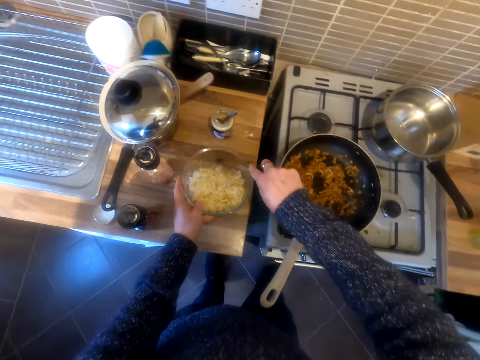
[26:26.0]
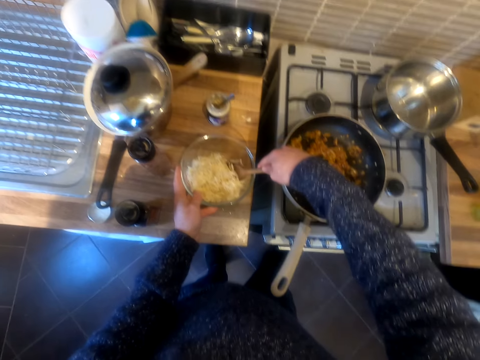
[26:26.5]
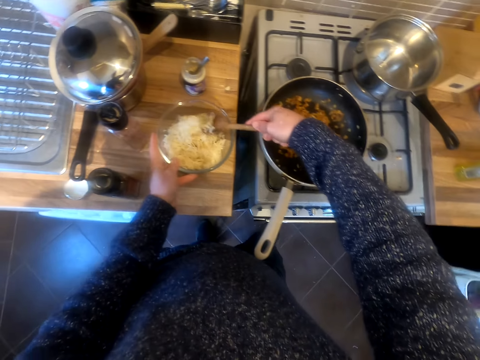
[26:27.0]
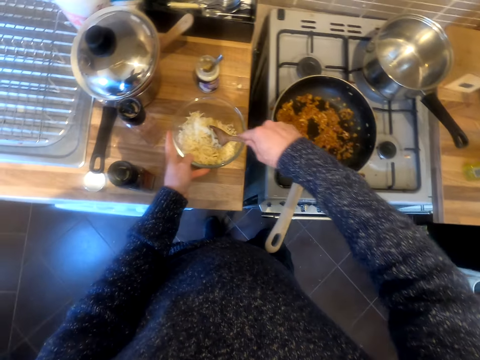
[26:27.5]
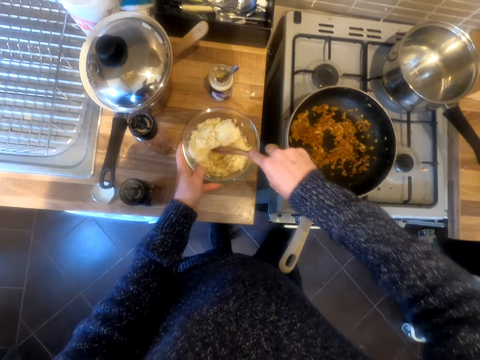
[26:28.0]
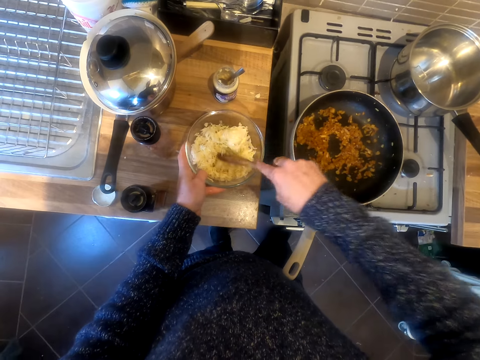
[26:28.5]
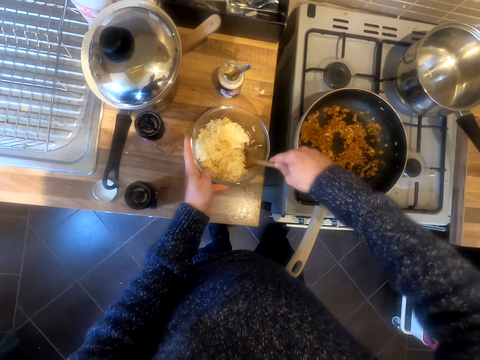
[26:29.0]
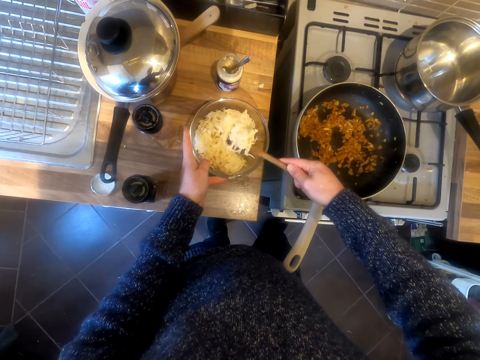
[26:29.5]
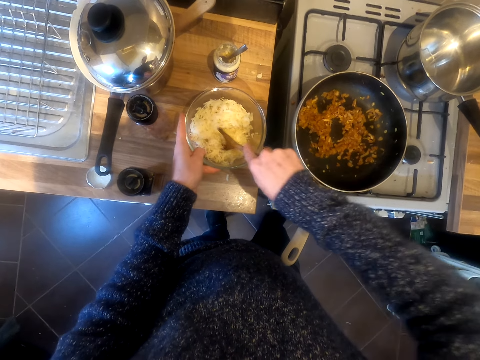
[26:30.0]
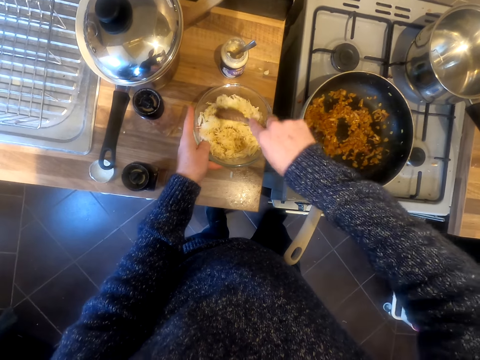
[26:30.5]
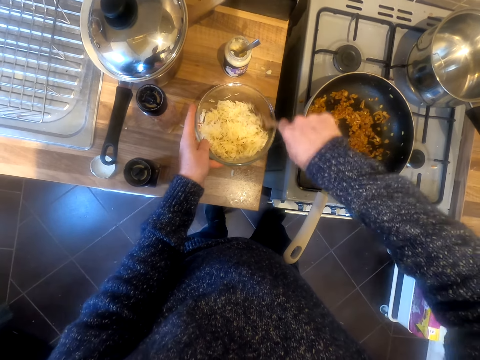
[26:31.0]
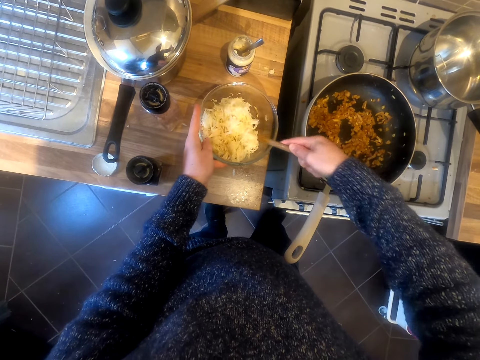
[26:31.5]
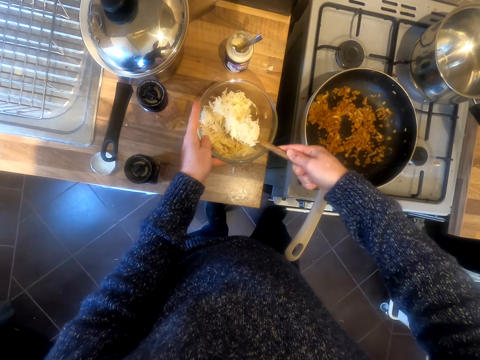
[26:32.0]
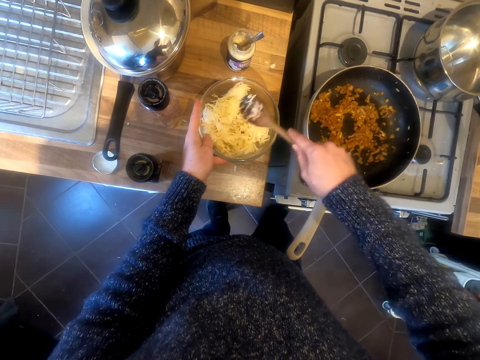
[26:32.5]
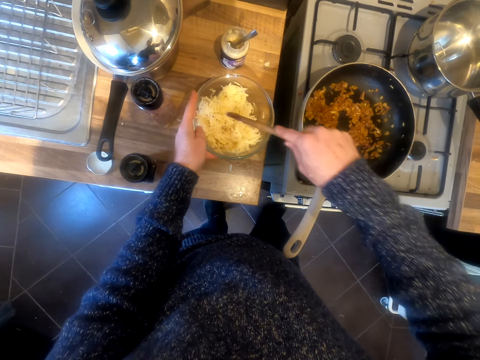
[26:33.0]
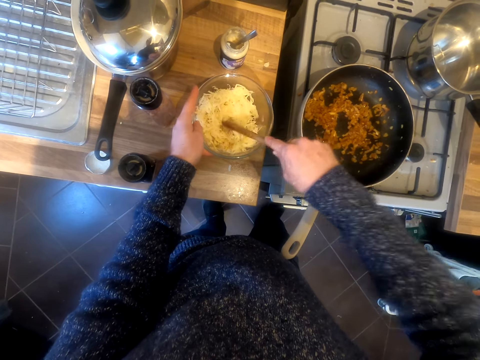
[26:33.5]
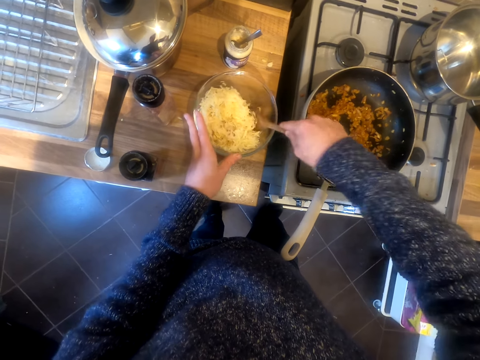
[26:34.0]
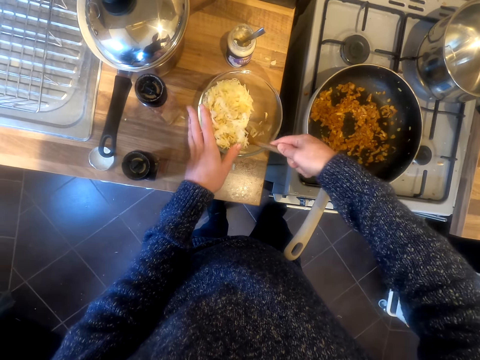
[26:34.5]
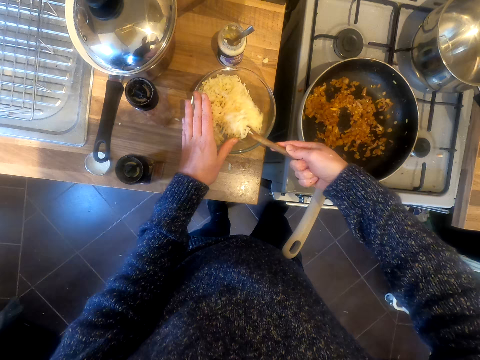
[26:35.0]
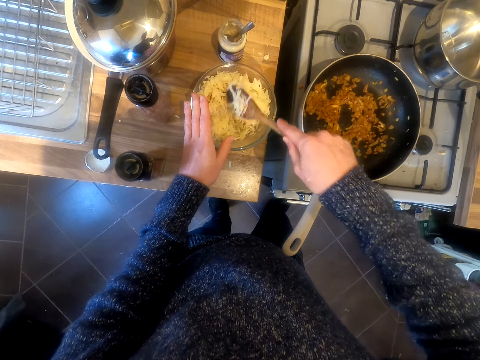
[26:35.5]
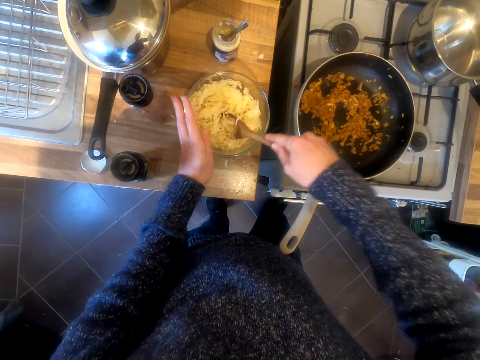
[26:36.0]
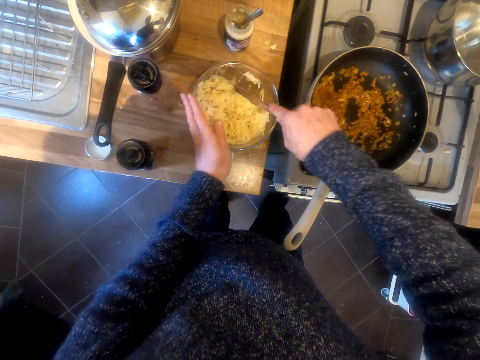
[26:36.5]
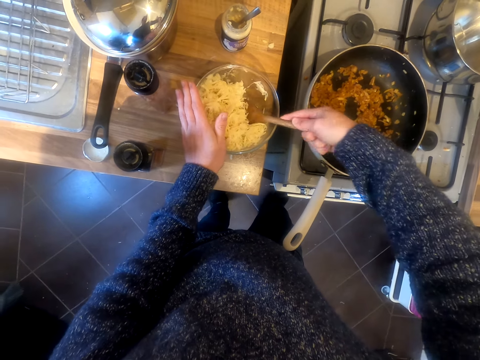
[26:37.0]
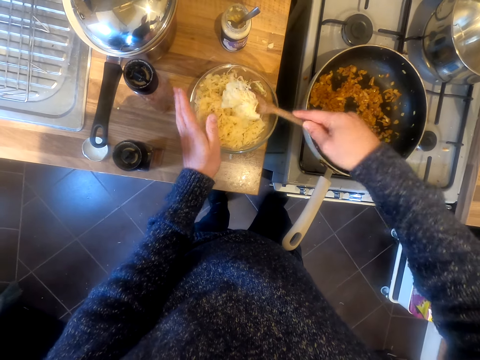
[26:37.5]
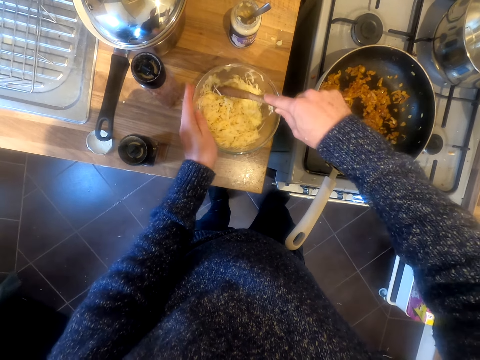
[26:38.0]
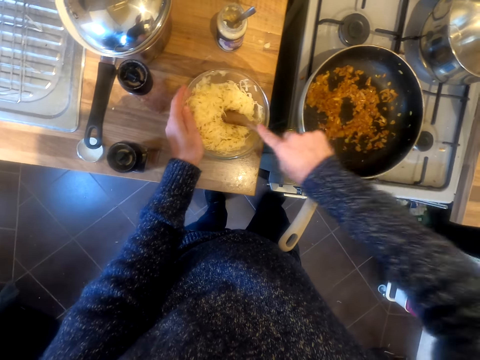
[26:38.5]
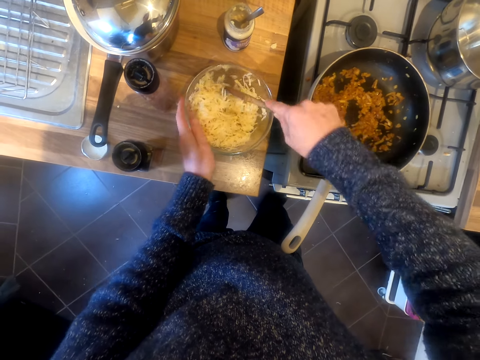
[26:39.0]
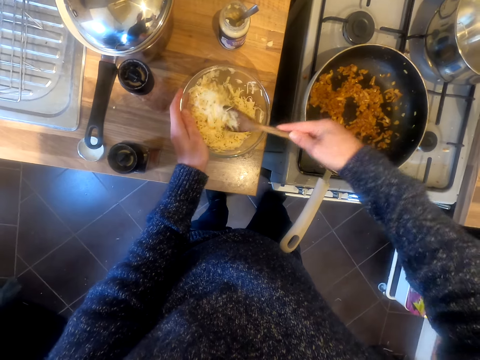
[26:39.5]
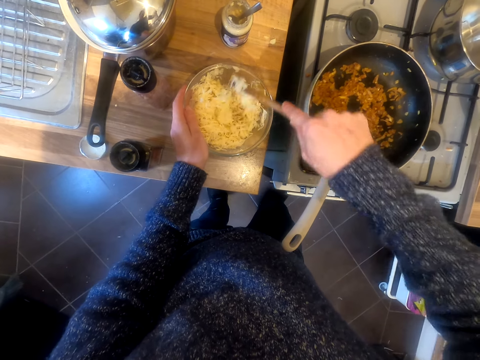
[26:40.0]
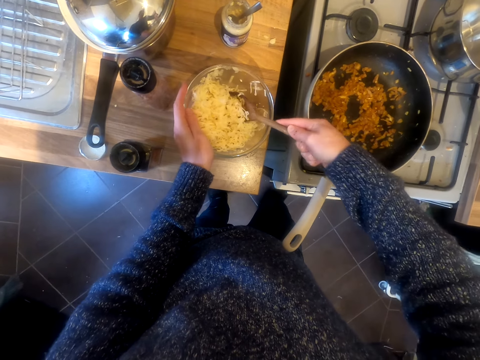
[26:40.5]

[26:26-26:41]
The camera wearer scoops food. They stir the food. They stir the food in the pot.

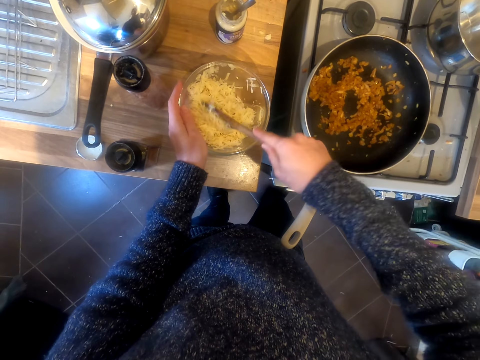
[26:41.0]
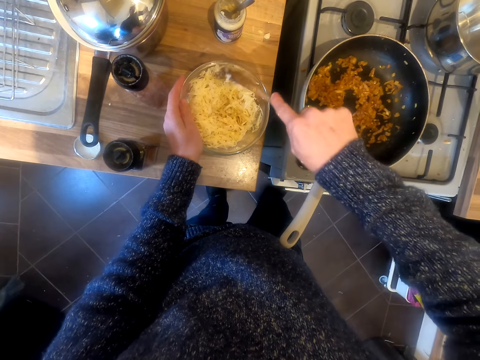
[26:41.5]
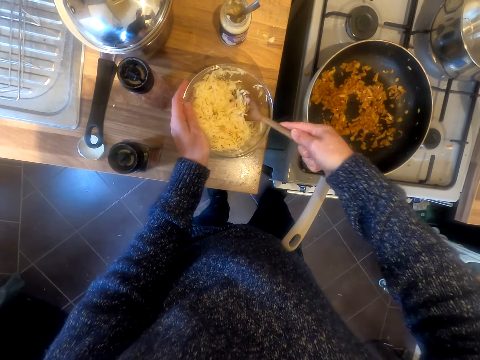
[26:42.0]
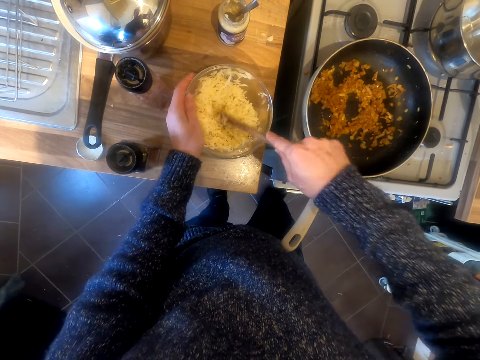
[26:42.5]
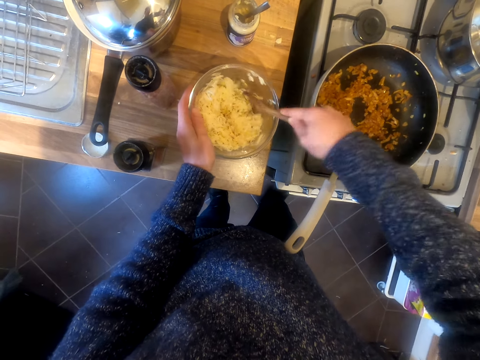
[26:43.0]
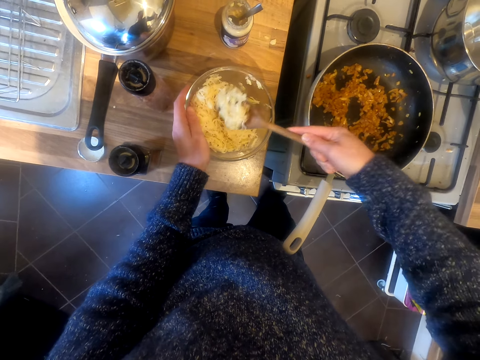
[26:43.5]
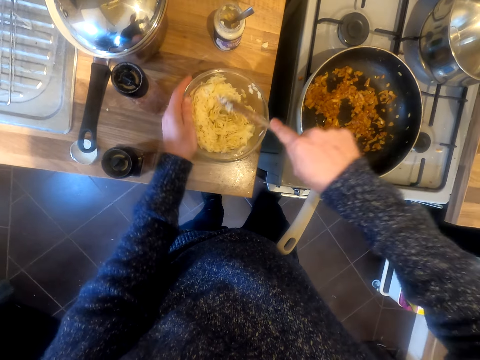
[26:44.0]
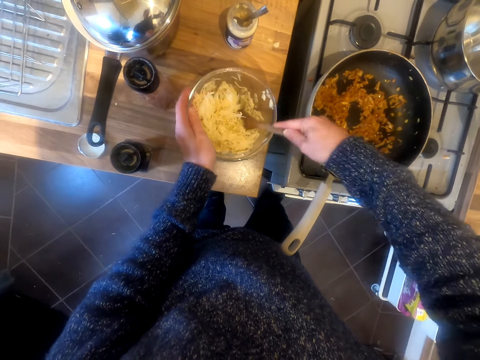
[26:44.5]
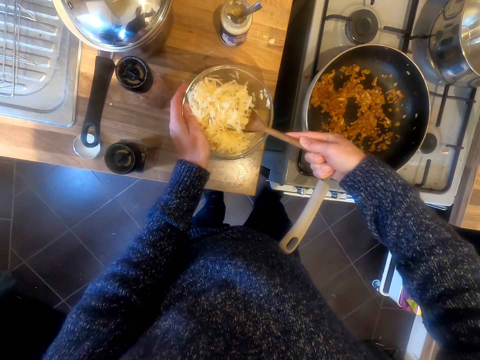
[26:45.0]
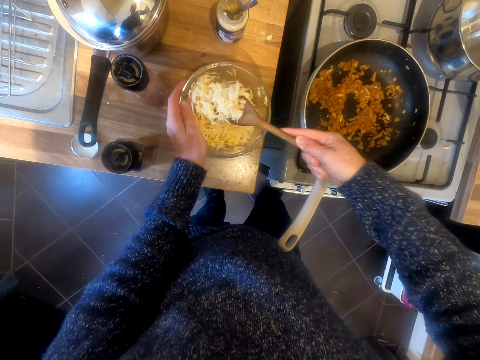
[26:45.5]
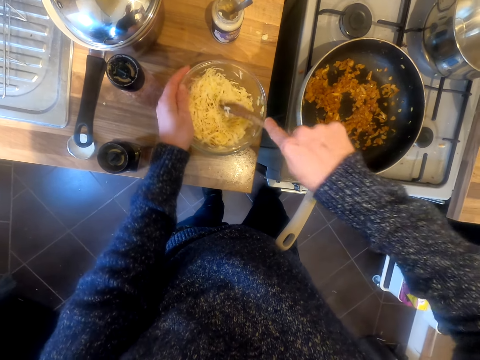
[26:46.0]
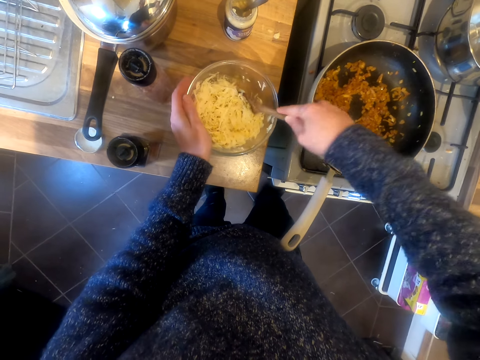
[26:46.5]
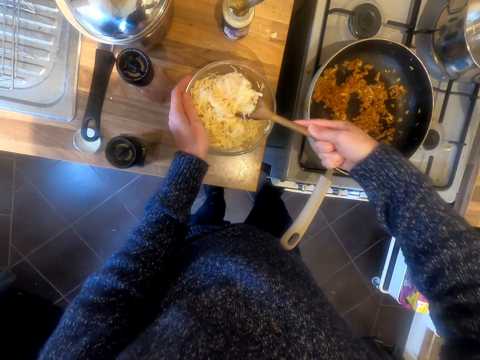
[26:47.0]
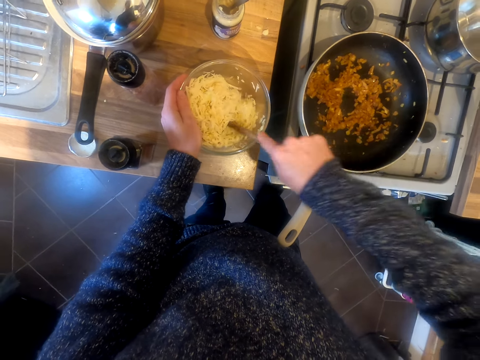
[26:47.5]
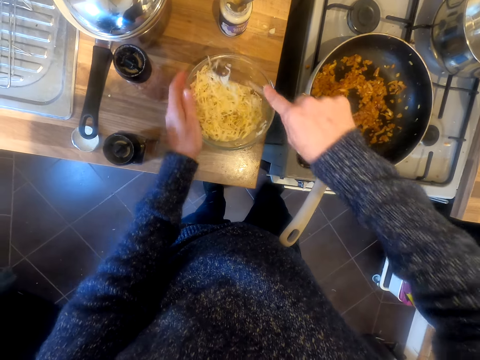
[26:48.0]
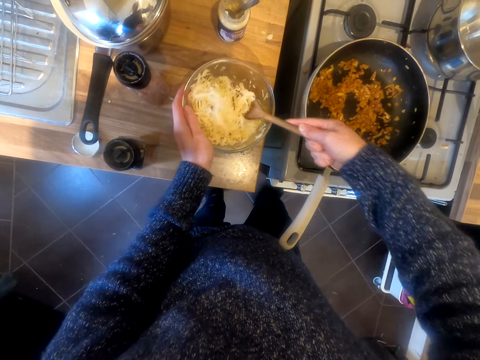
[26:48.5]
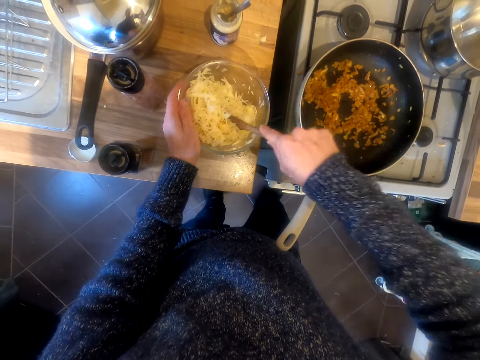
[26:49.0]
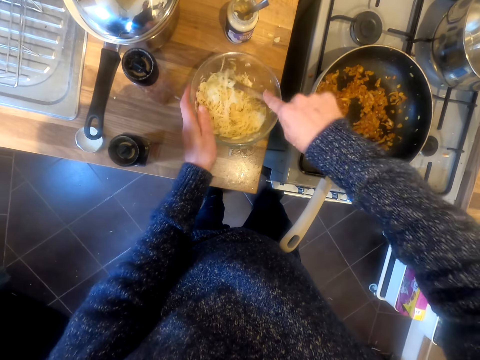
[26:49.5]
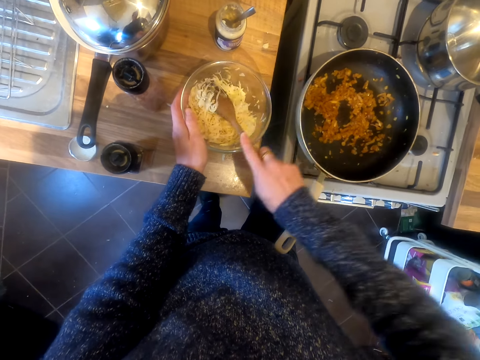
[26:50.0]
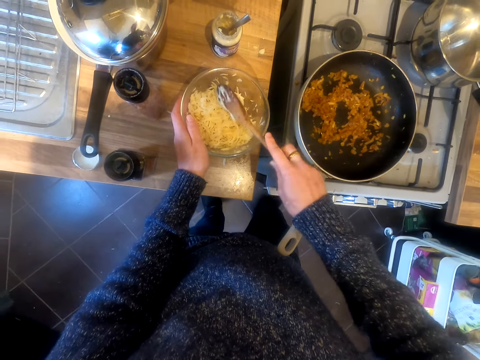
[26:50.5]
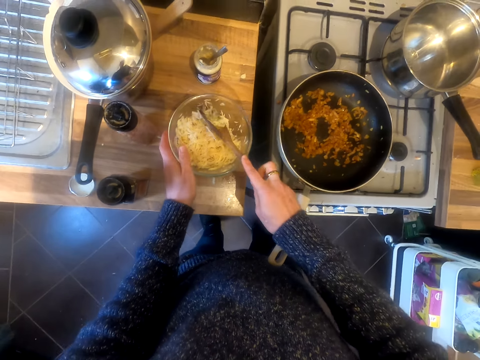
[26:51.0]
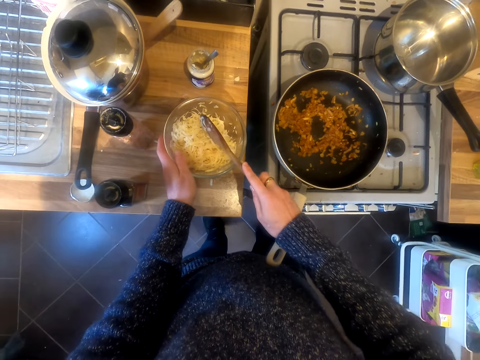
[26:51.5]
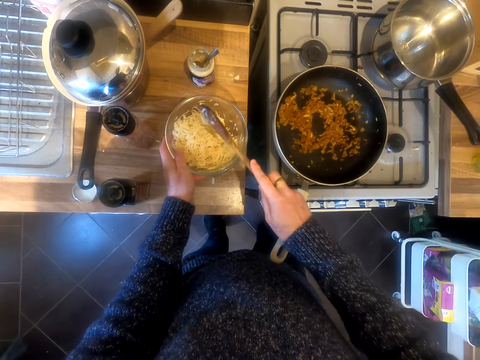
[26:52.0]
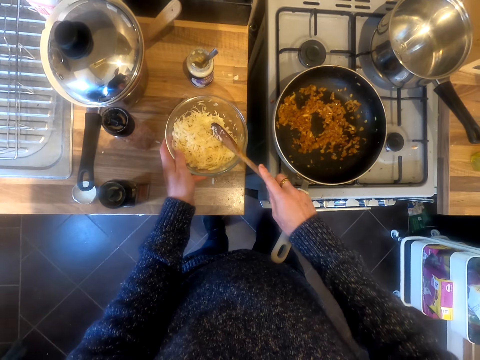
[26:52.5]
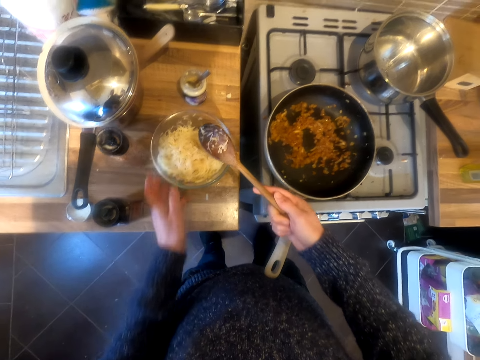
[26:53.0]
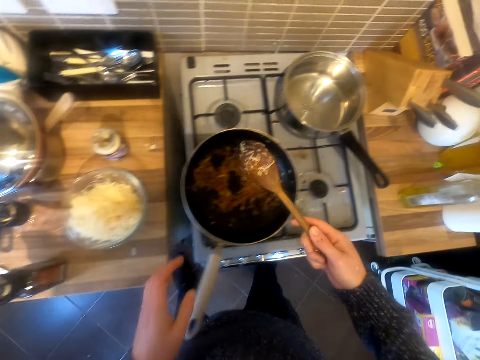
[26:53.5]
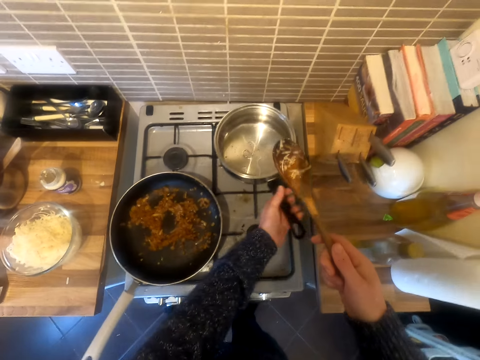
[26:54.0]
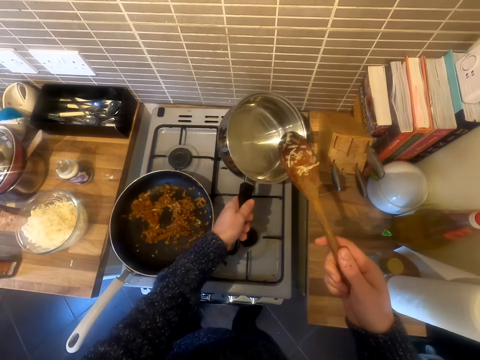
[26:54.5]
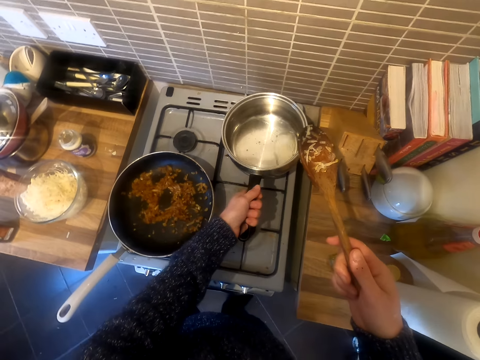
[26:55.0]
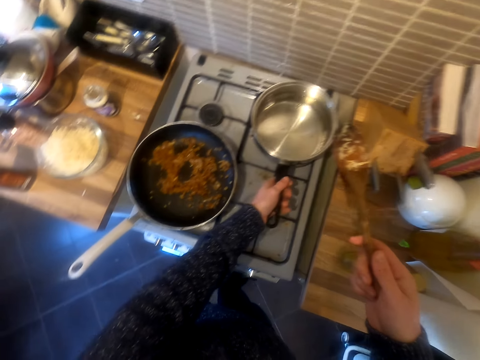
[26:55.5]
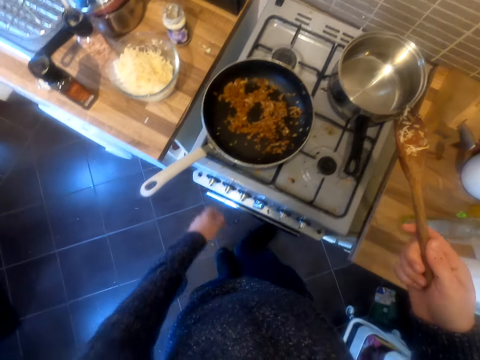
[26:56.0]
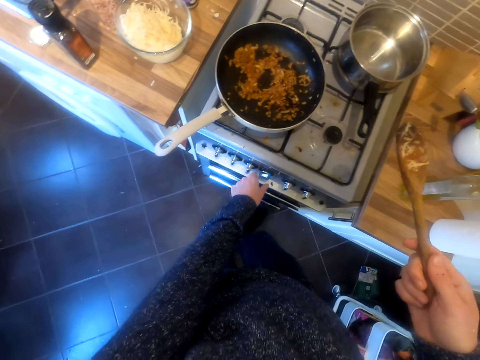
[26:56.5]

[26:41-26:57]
The camera wearer hits the pot. They take the pot. They shake the cooking pan.
